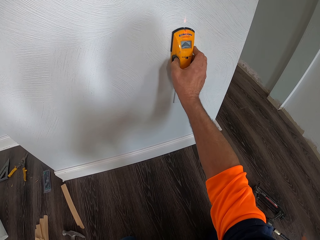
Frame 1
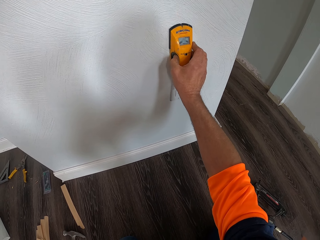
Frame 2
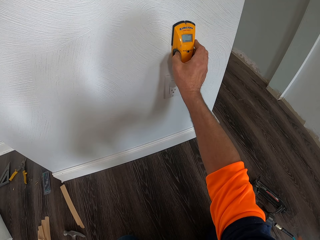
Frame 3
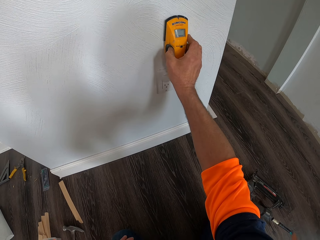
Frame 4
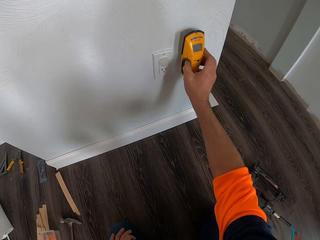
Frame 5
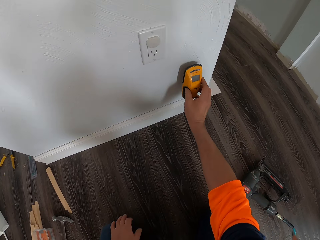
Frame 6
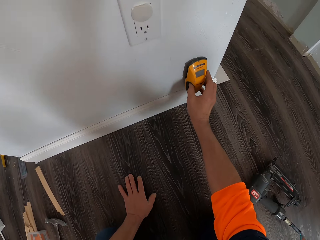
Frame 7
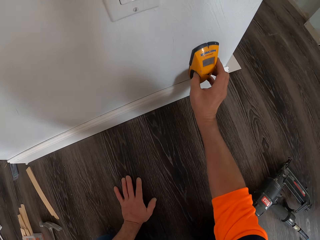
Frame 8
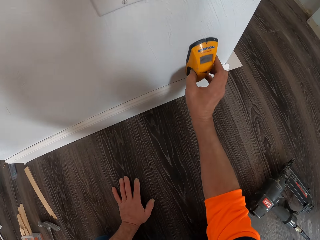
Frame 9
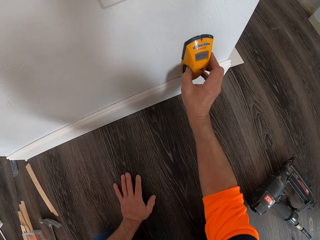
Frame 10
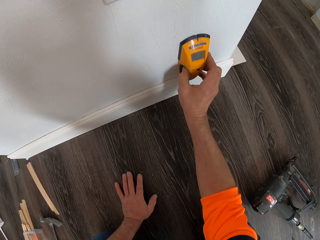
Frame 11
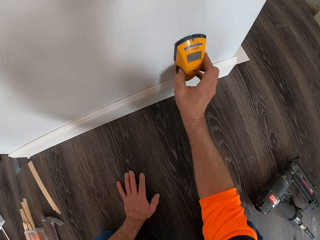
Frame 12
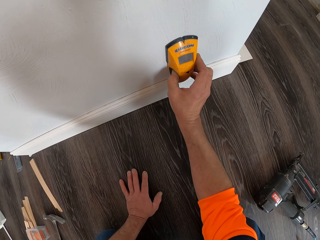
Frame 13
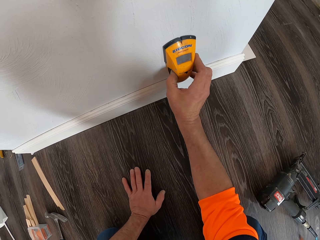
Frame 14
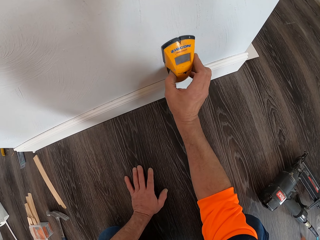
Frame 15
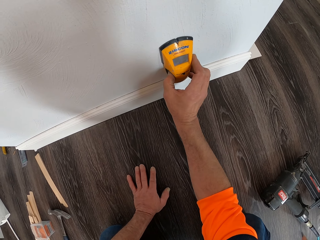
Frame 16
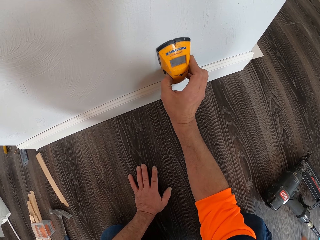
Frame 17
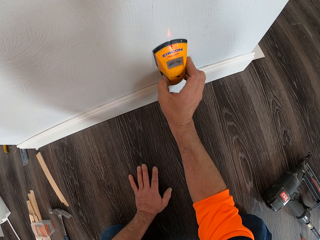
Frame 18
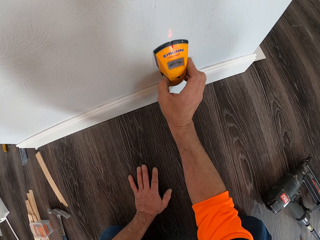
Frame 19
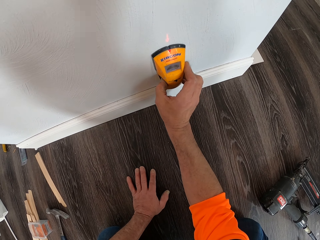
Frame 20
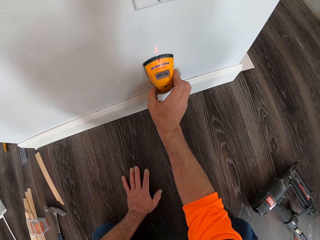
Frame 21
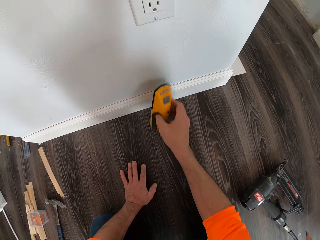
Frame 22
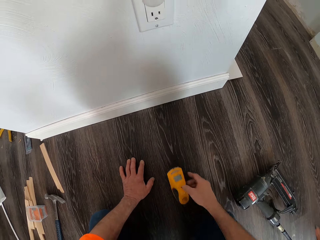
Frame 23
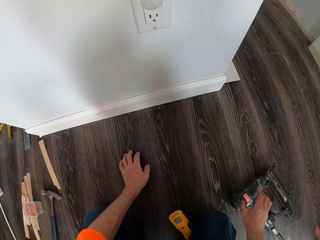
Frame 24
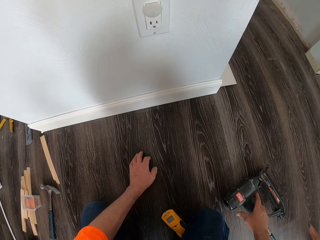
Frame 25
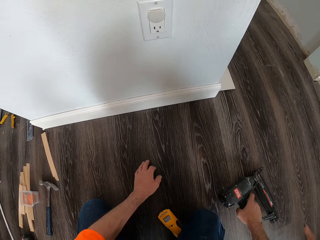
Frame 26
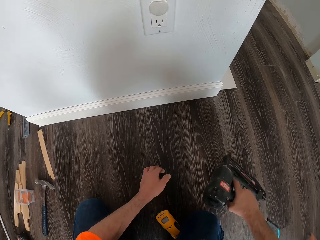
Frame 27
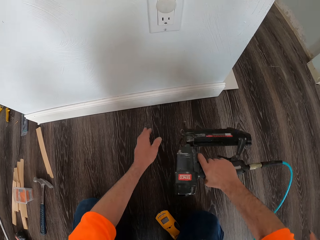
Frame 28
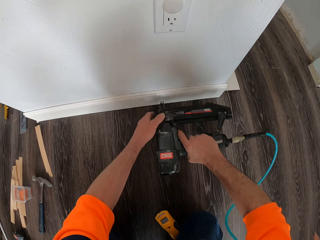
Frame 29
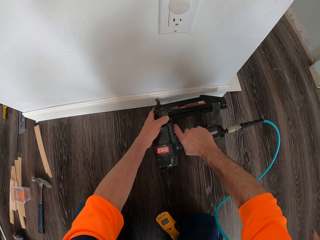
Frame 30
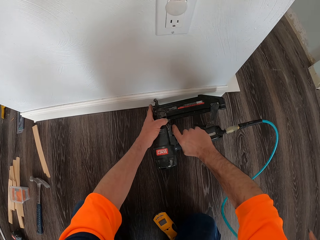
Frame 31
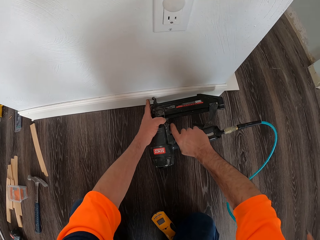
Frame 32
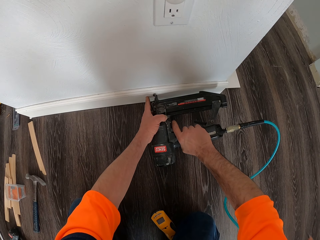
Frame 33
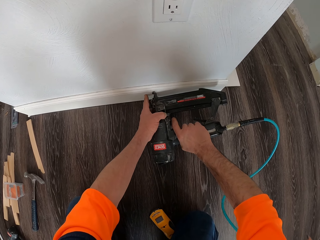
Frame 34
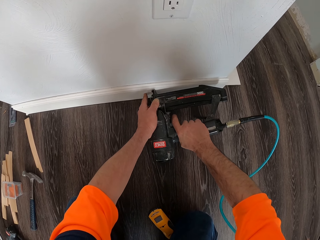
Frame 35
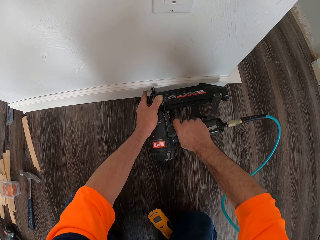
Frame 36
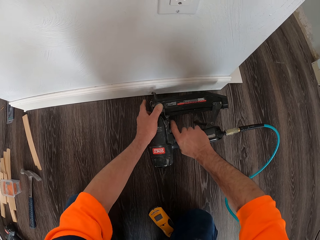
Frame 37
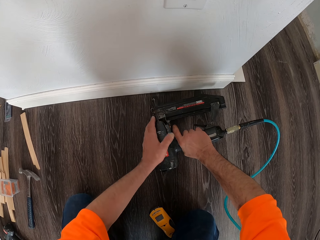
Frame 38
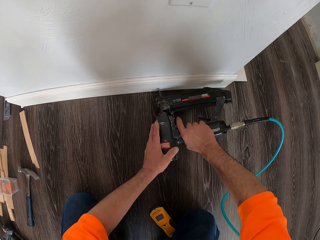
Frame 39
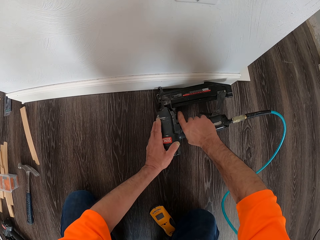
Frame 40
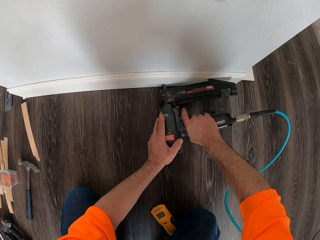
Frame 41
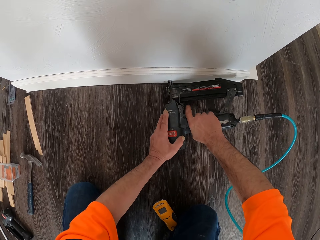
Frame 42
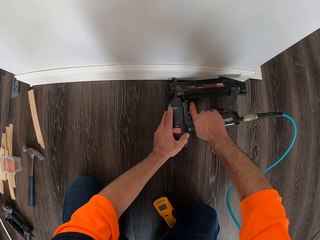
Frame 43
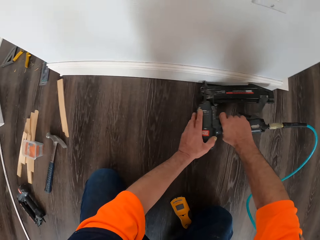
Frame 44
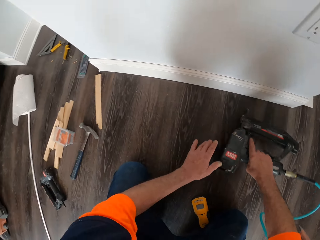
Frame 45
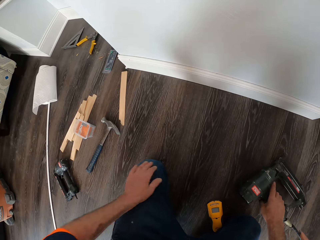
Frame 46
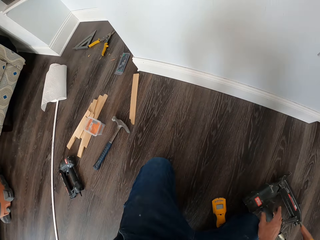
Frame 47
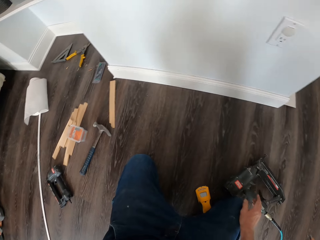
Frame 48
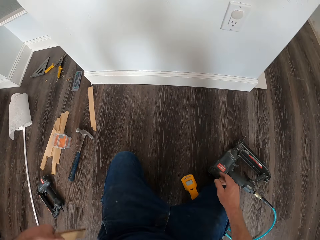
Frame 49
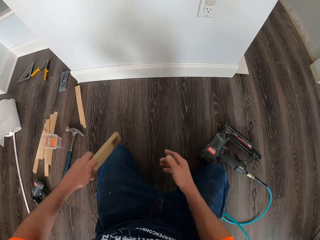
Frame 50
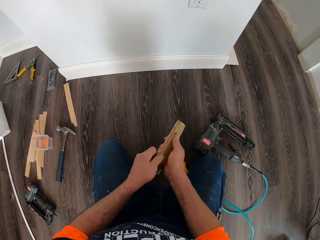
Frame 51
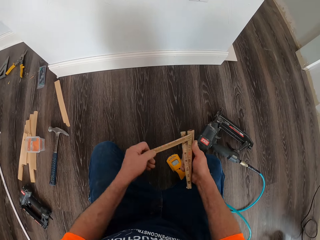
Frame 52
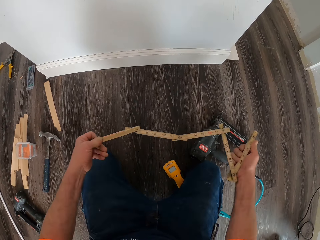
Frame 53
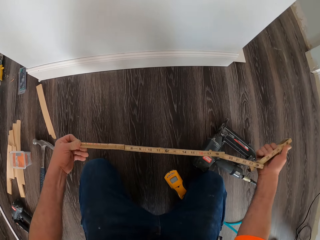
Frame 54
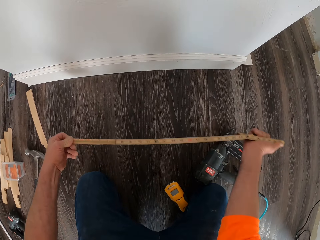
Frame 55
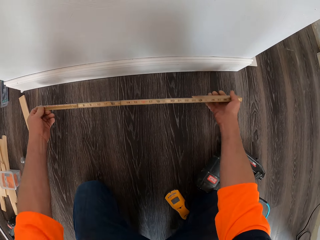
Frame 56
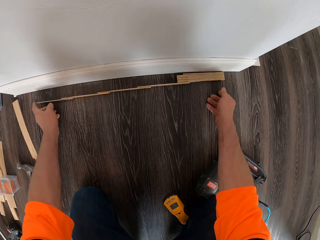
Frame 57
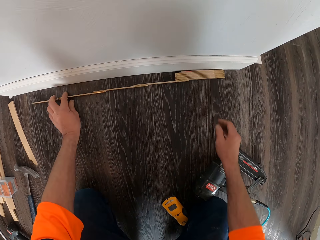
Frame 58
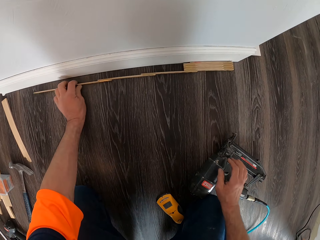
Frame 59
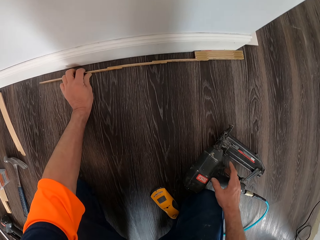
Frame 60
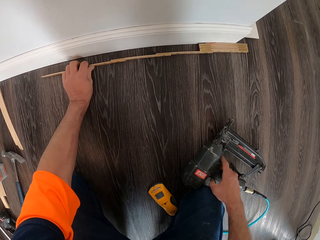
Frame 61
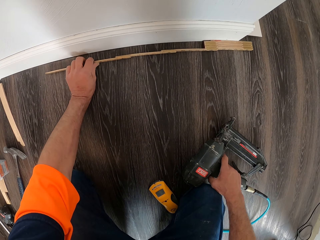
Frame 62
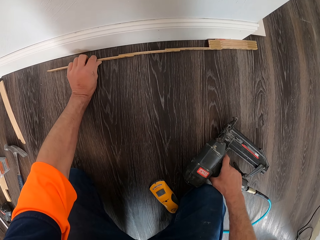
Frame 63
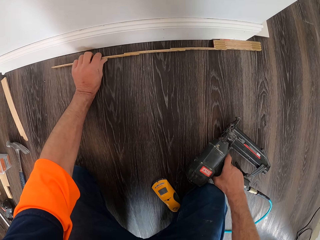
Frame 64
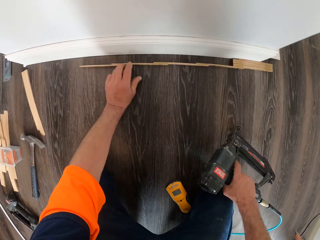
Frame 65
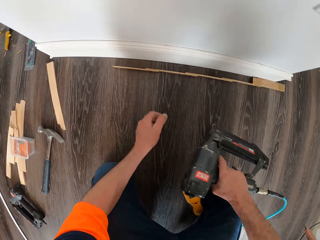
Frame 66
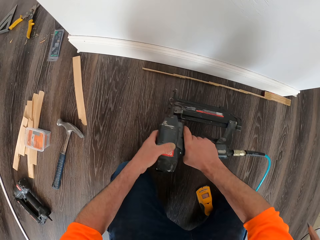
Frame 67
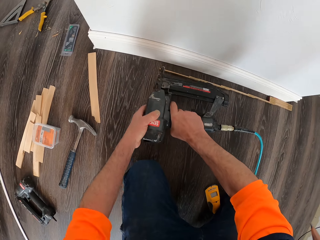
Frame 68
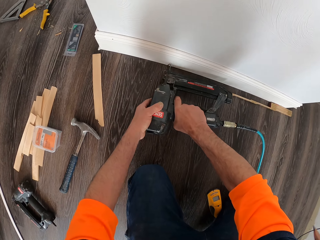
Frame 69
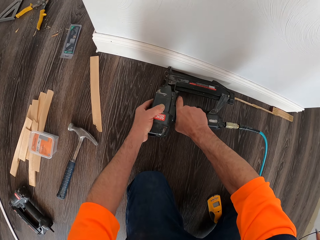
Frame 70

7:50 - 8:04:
The camera wearer drops the air quality meter on the floor. He picks the second drilling machine from the floor. He drills the wood to the wall. He nails the piece of timber. He drops the drilling machine on the floor. He brings out a folding rule from his pocket and opens up the folding rule. He drops the folding rule on the floor. He measures the piece of timber. He moves the folding rule against the wall. He picks the second drilling machine from the floor.

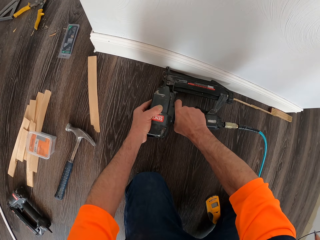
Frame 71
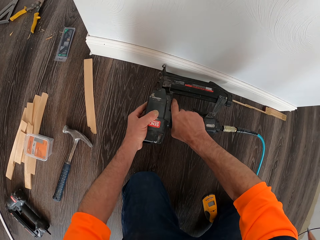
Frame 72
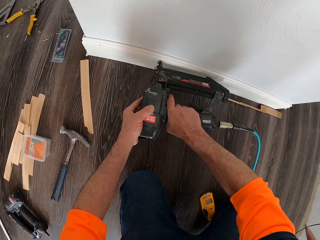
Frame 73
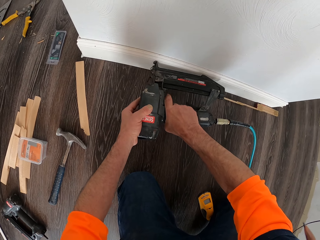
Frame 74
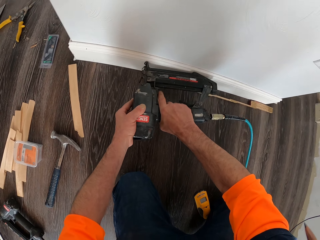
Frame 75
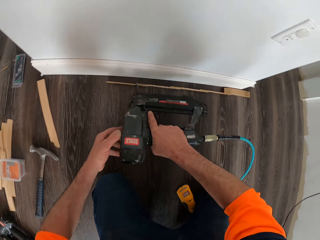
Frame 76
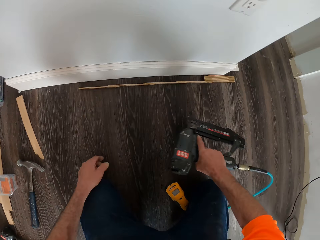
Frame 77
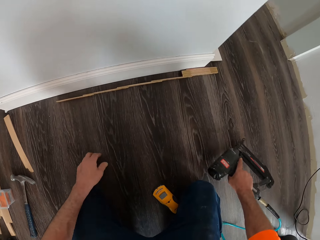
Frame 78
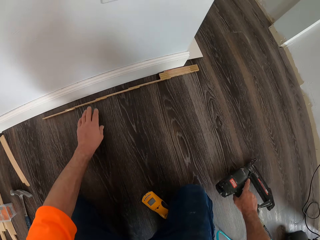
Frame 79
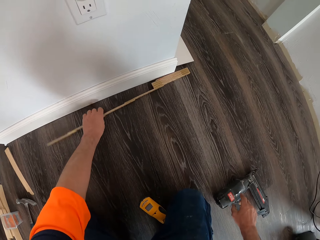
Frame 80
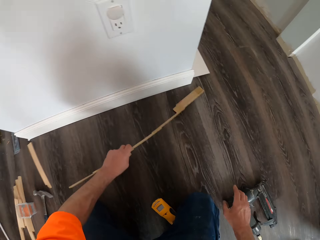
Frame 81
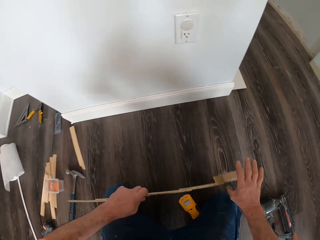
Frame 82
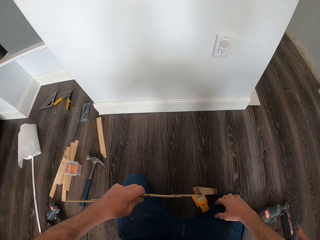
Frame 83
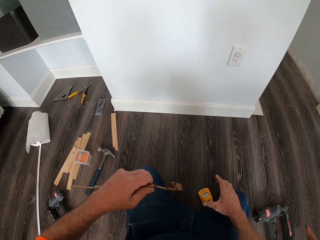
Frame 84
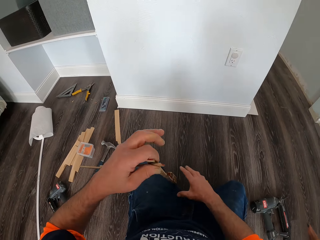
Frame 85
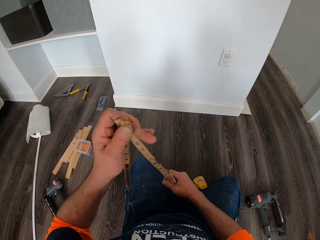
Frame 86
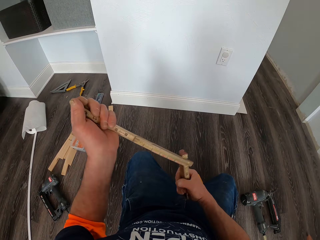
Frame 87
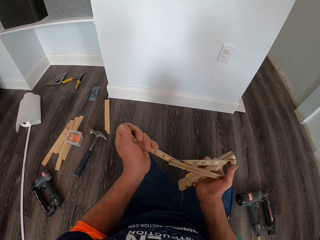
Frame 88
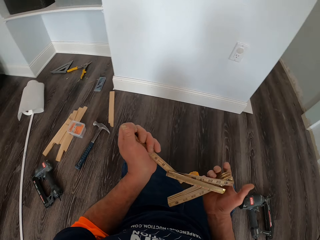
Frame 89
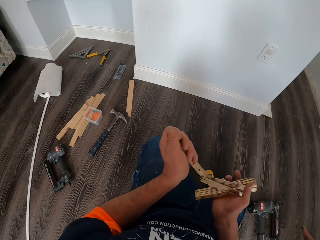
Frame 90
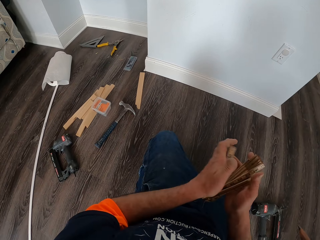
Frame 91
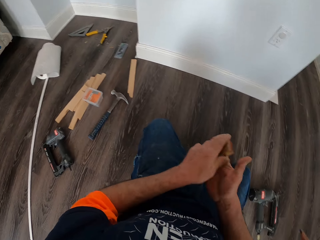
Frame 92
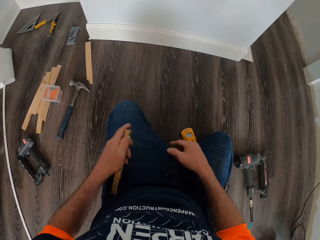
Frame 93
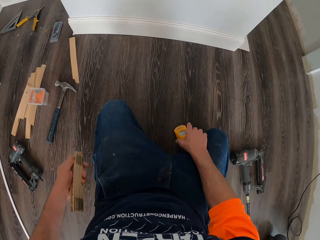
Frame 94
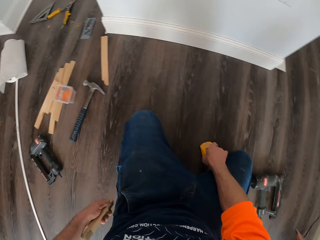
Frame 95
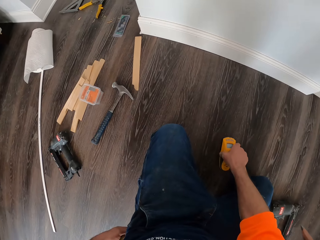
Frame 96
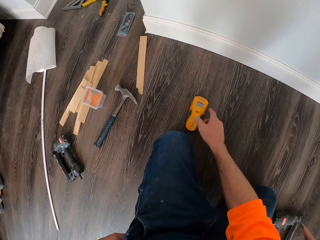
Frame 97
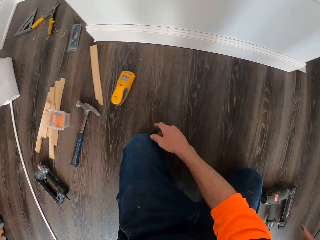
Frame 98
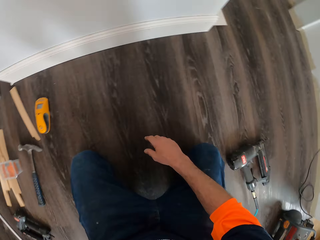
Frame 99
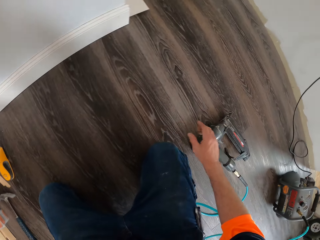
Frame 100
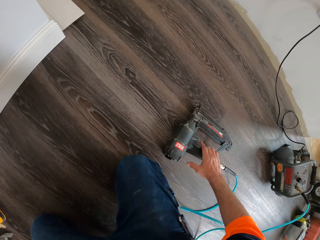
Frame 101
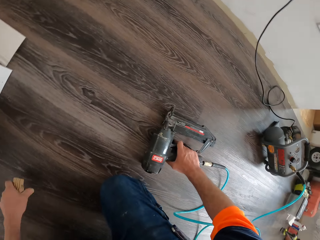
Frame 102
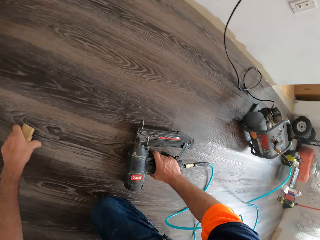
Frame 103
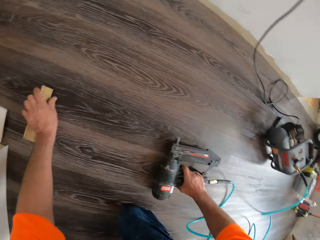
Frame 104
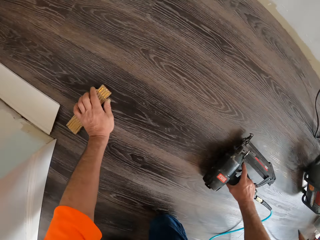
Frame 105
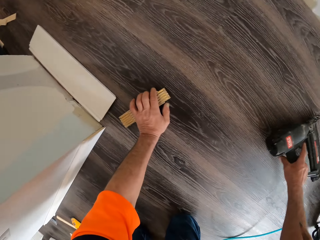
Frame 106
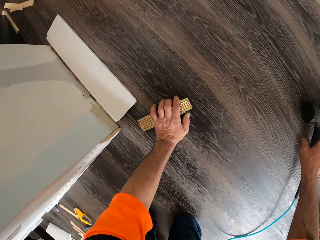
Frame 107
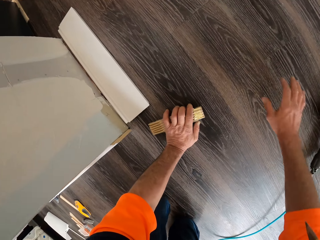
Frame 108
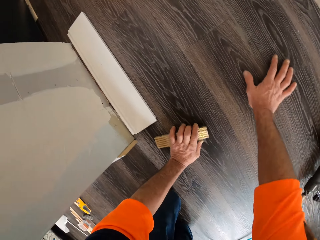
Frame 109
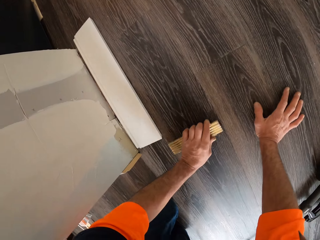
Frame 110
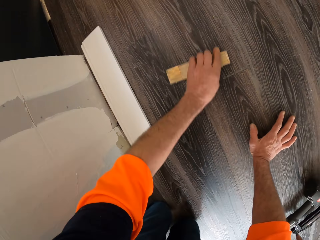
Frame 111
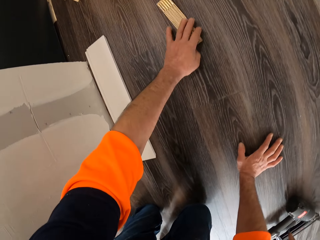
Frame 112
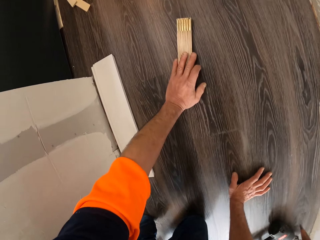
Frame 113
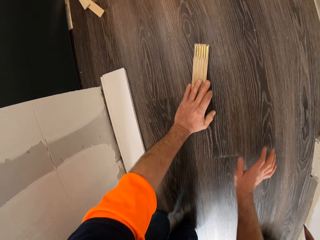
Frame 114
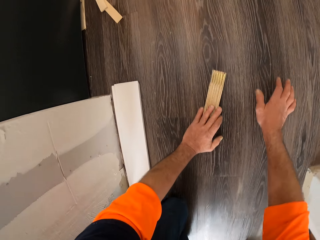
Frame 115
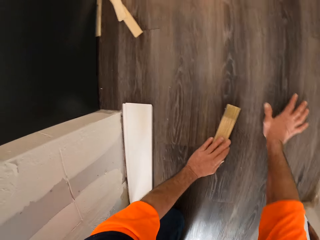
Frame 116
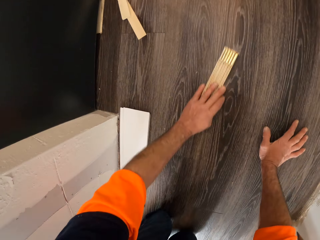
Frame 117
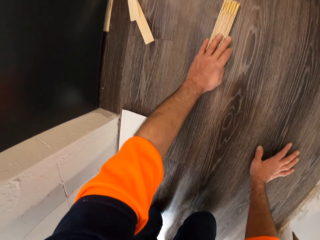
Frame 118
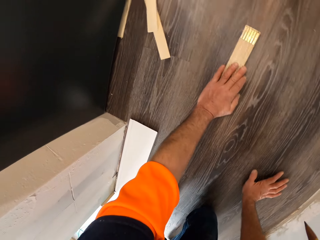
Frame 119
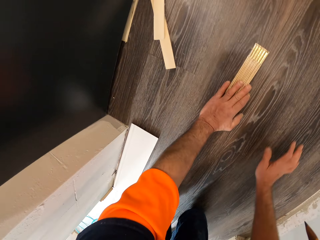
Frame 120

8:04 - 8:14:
The camera wearer drills the wood to the wall. They drop the drilling machine or nail gun on the floor. They pick the folding rule or folding tape from the floor and fold the folding rule. They move the air quality meter on the floor. They pocket the folding tape. They move the drilling machine on the floor. They take the nail gun. They crawl. They drop the nail gun. They move the folding rule on the floor.
